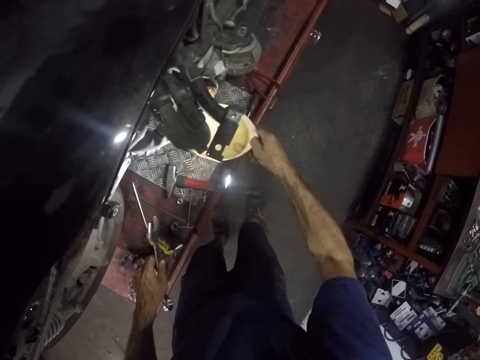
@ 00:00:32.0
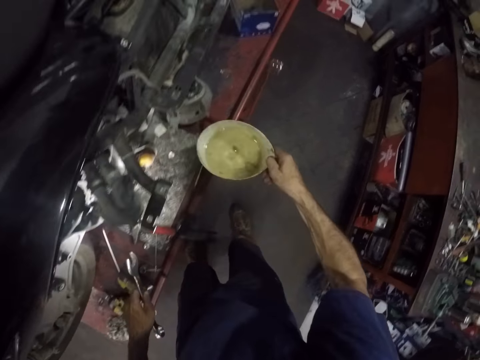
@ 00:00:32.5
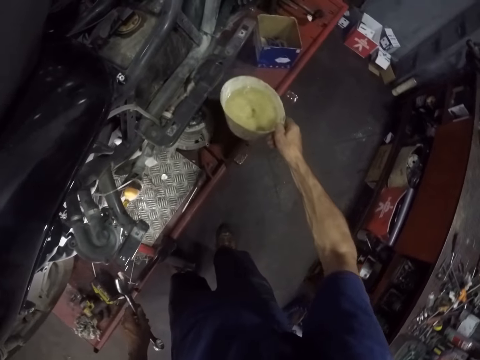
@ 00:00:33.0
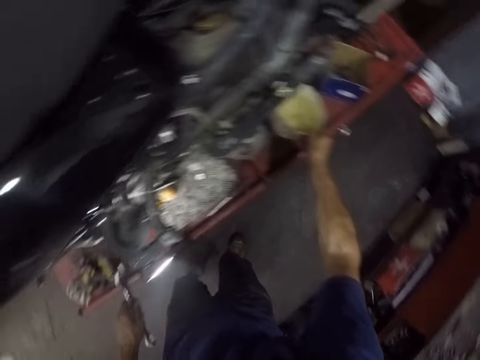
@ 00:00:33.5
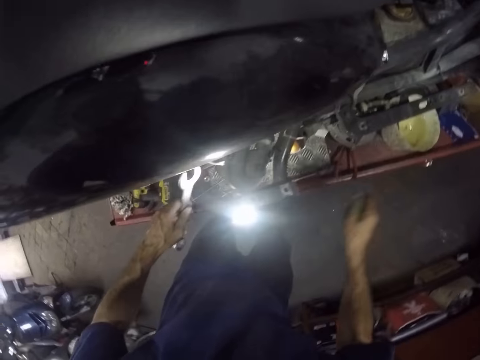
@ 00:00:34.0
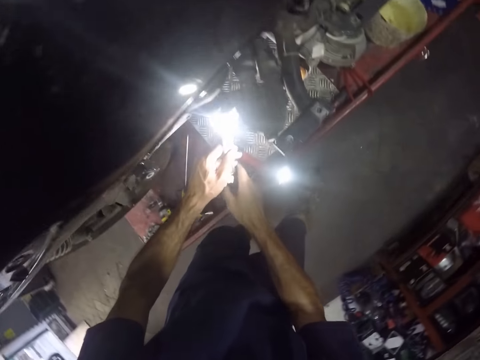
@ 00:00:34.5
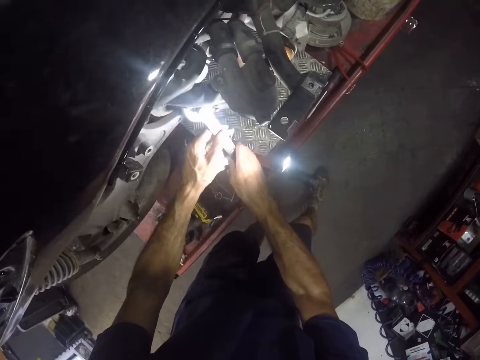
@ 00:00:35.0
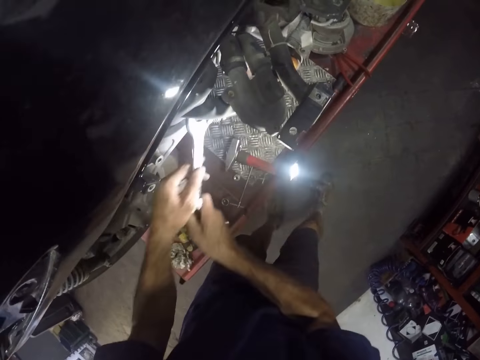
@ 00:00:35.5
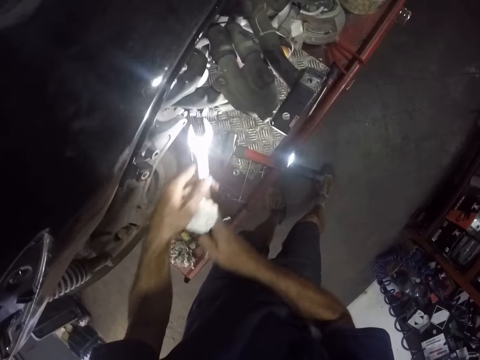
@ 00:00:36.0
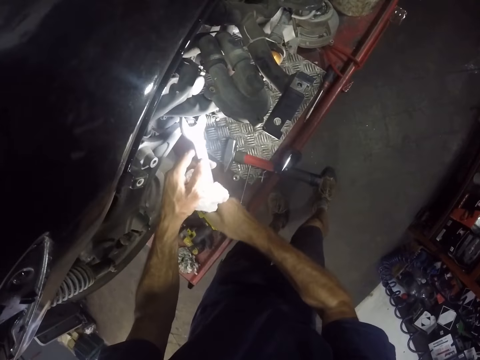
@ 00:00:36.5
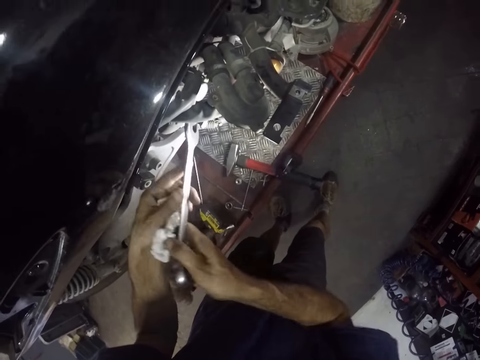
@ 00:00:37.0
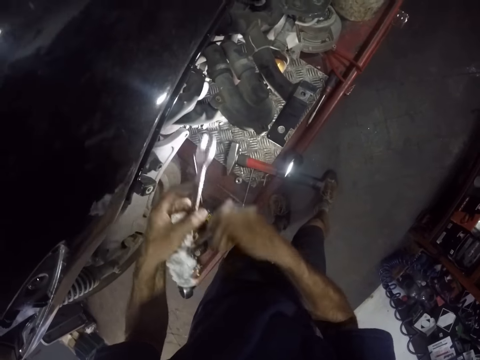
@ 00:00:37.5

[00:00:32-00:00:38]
The camera wearer puts the bowl with water down. They tighten the bolt on the motorbike with the spanner in both hands.

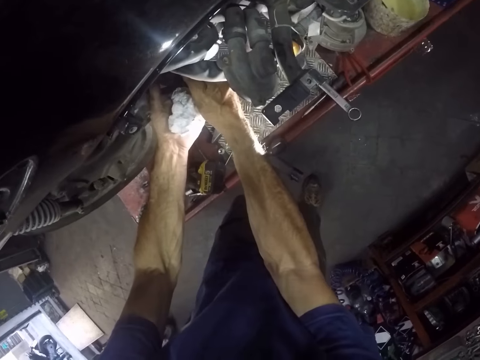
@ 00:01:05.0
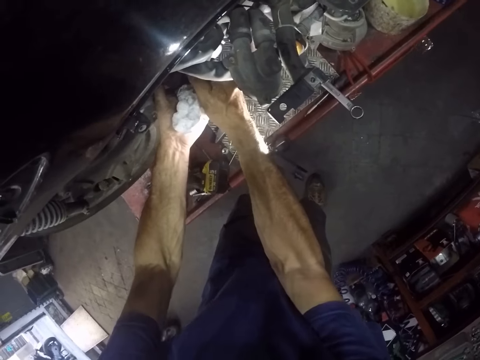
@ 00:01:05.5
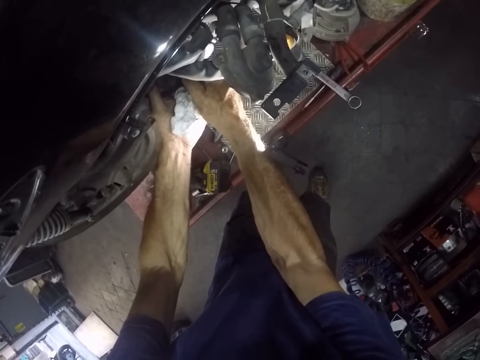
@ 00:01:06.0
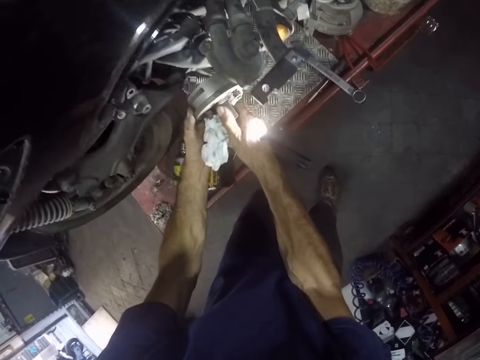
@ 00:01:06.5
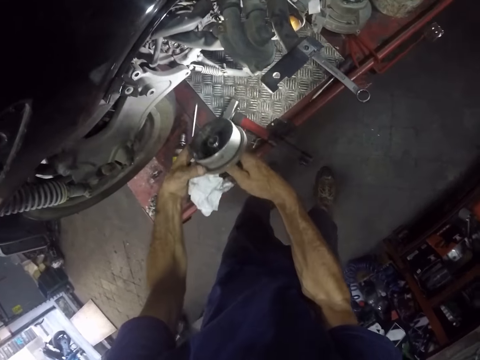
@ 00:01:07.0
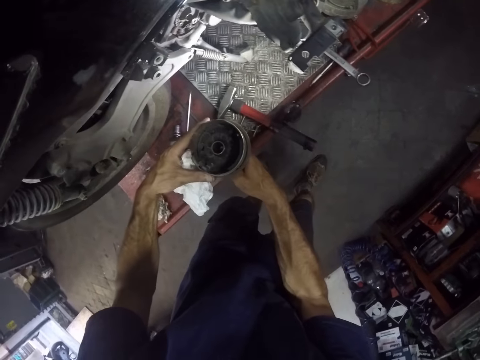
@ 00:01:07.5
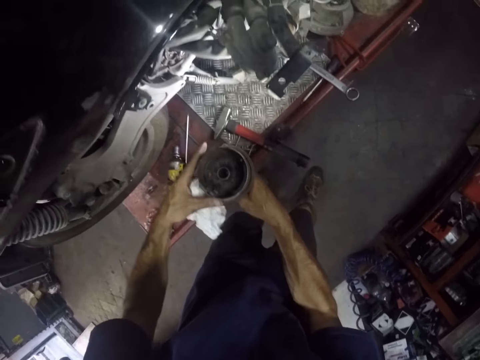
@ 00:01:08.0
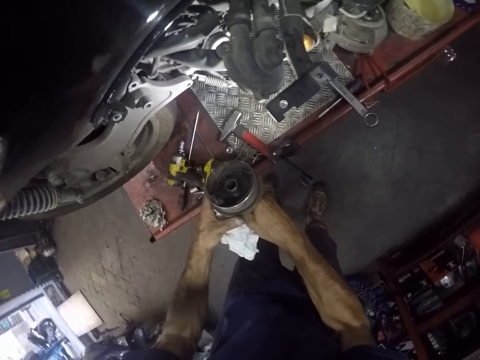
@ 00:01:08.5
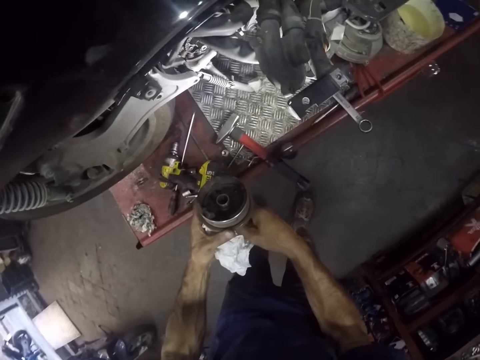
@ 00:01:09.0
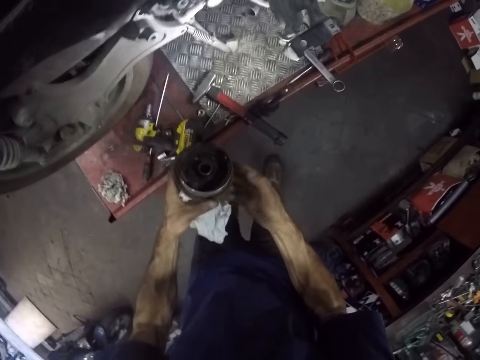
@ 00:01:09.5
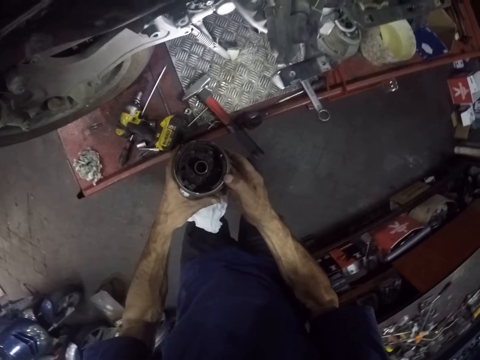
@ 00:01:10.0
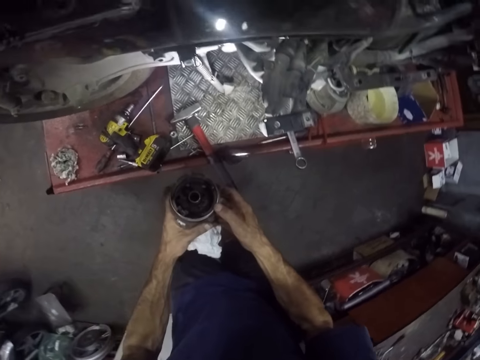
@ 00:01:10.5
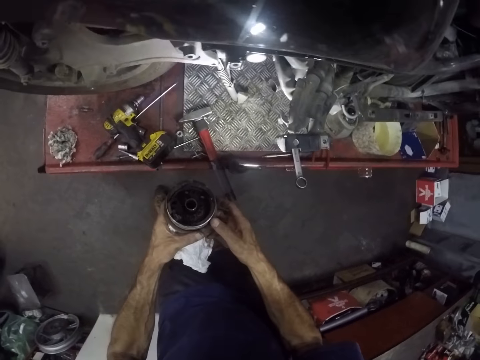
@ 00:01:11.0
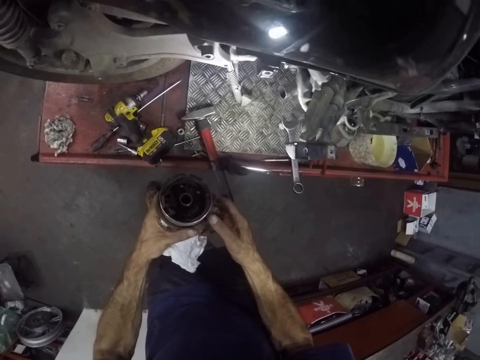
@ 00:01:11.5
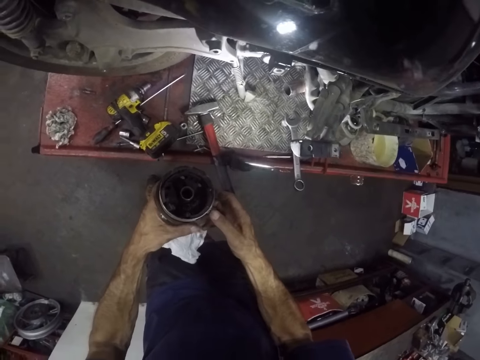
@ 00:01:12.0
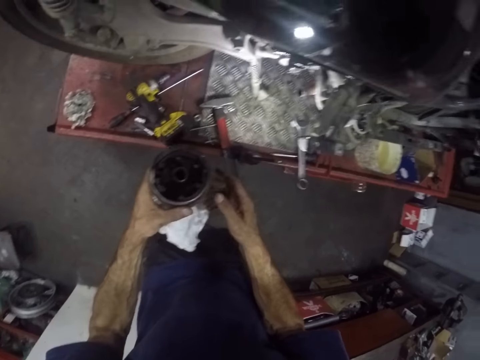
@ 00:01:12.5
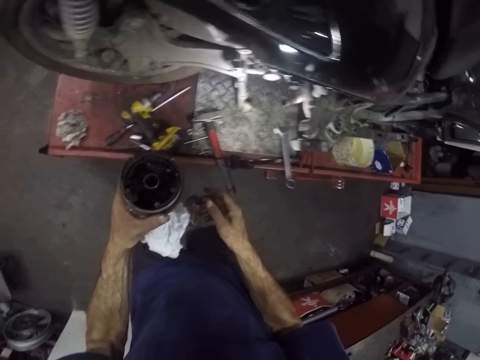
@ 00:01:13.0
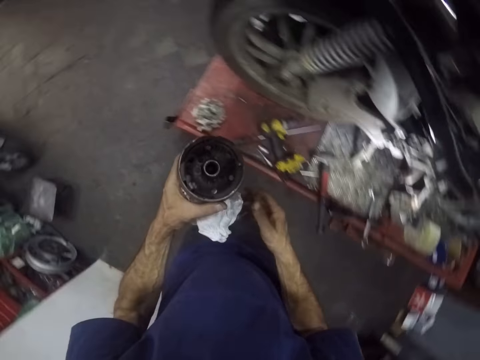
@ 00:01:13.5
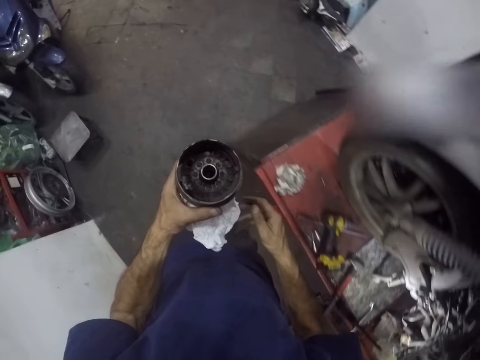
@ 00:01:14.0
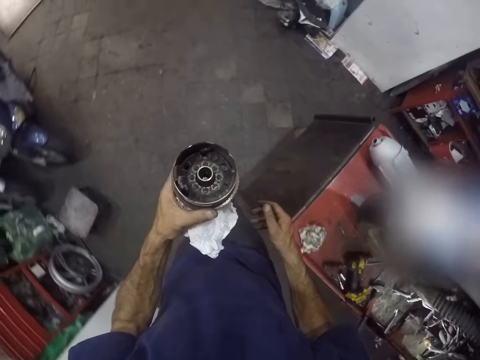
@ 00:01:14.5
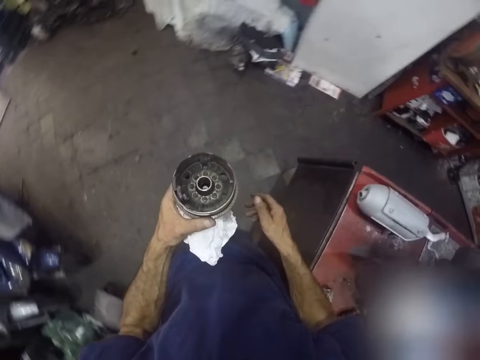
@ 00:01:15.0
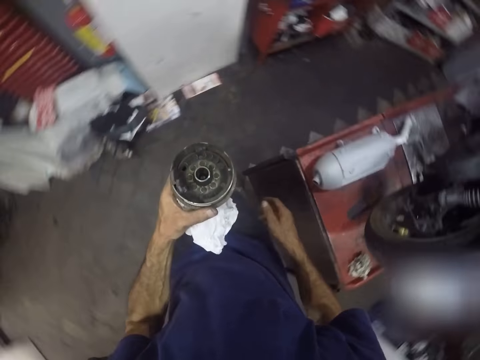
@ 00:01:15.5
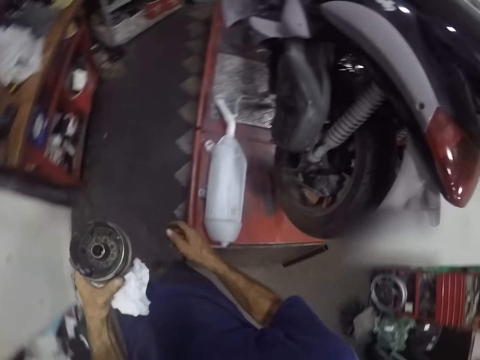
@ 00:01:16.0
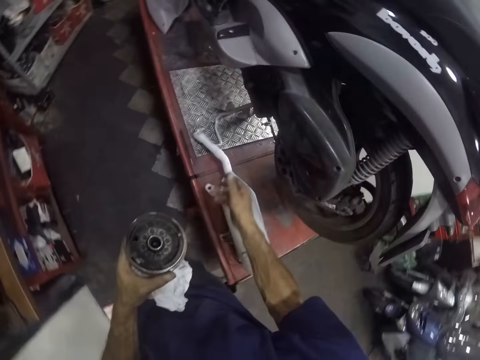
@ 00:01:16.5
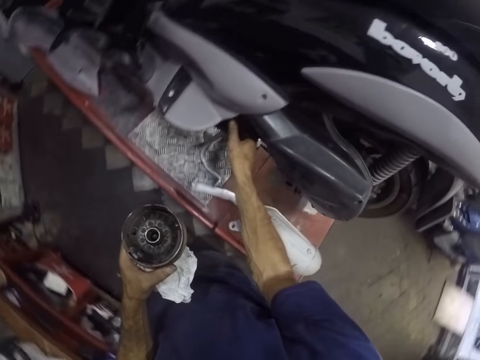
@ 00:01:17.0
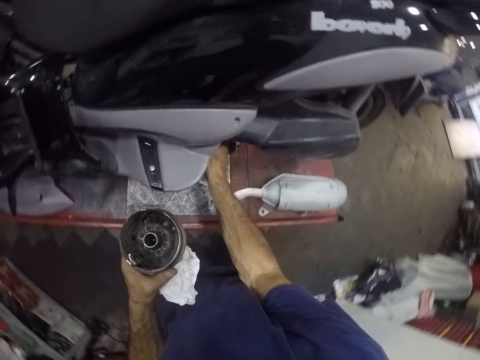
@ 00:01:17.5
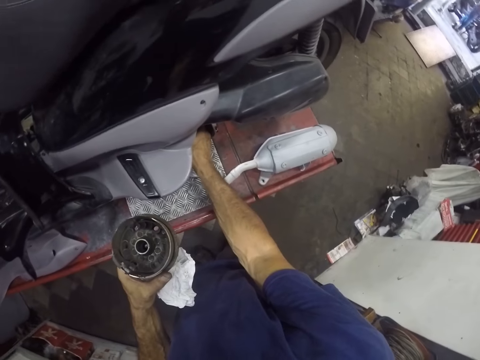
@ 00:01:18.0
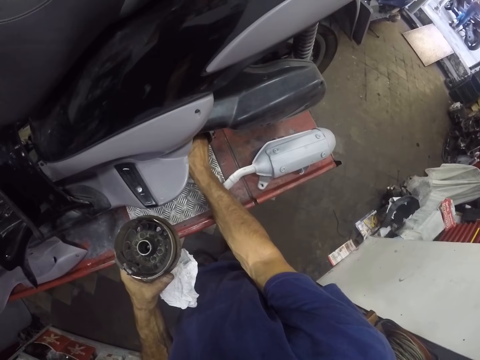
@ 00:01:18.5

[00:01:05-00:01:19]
The camera wearer opens a part of the lawn mower. He holds the lid. He holds the part of the motorbike with his left hand. He walks around. He adjusts the motorbike with his right hand.

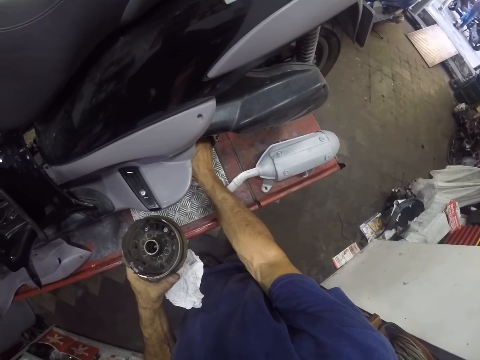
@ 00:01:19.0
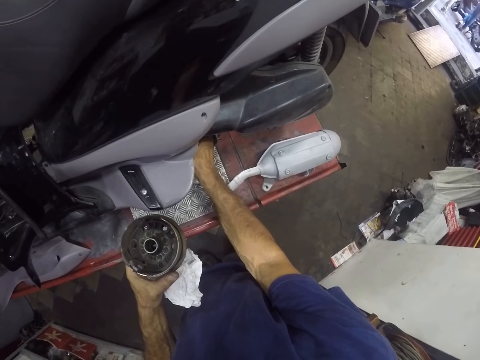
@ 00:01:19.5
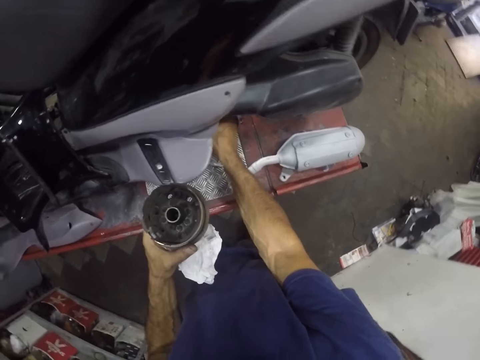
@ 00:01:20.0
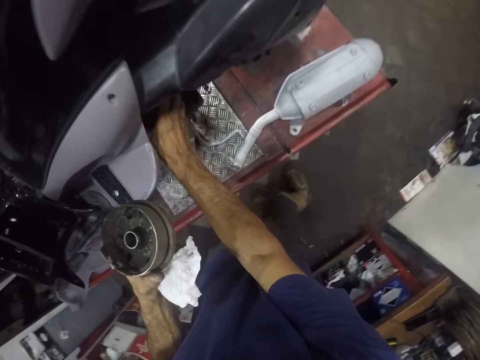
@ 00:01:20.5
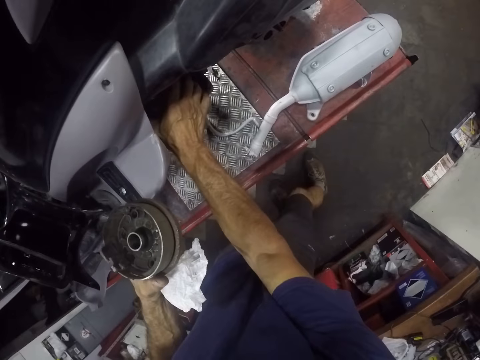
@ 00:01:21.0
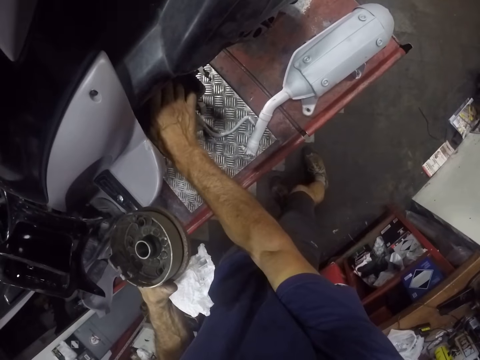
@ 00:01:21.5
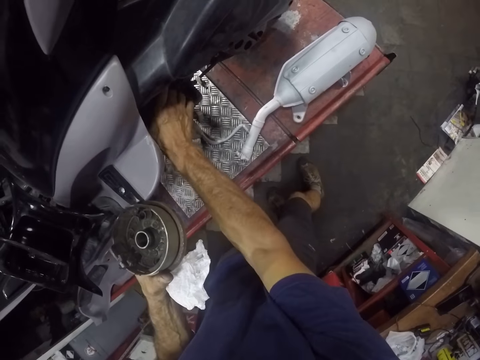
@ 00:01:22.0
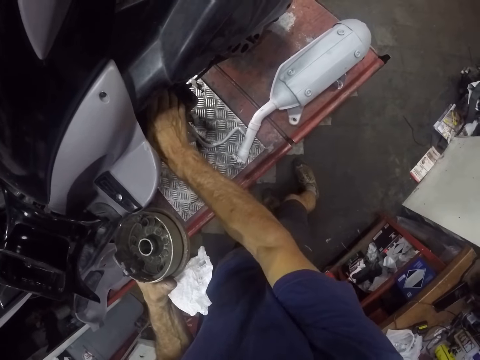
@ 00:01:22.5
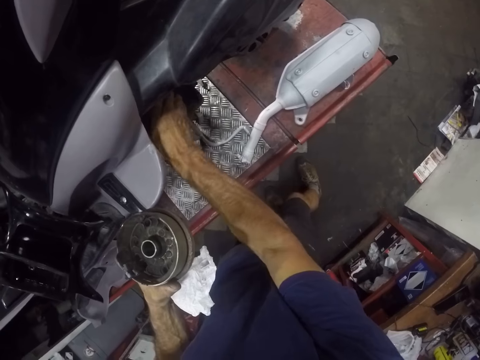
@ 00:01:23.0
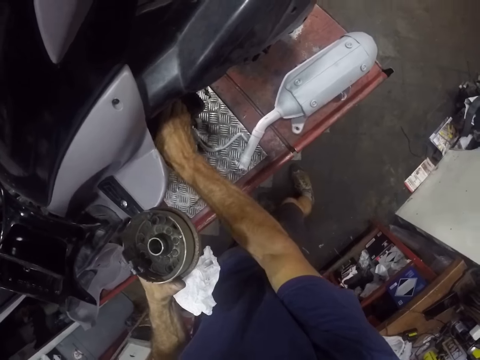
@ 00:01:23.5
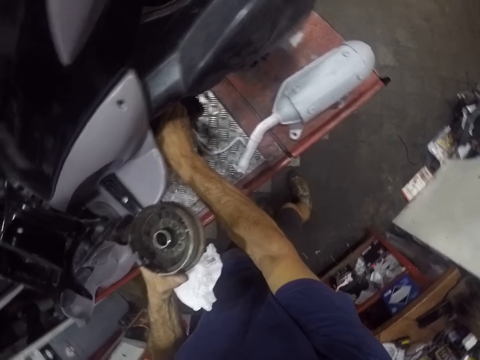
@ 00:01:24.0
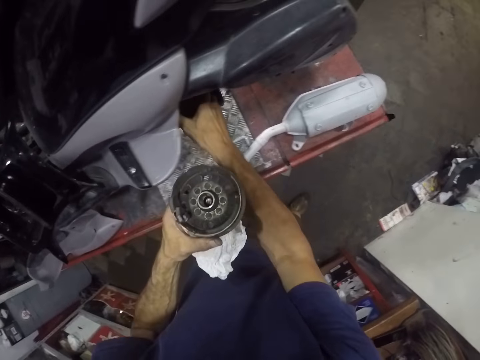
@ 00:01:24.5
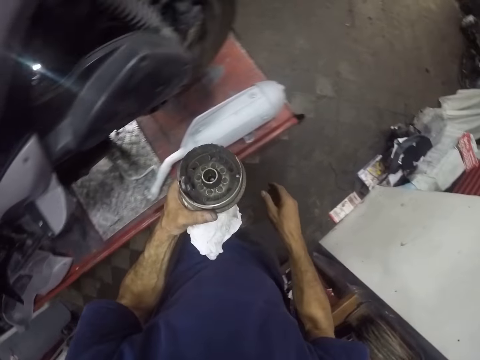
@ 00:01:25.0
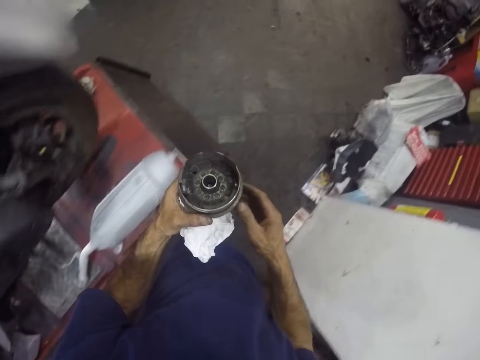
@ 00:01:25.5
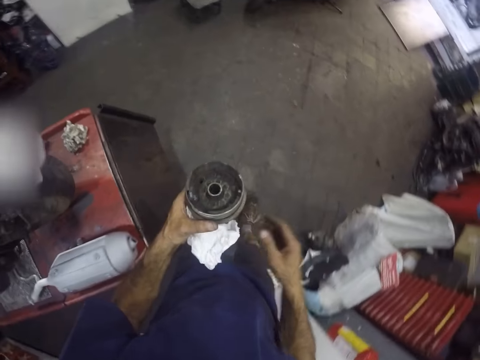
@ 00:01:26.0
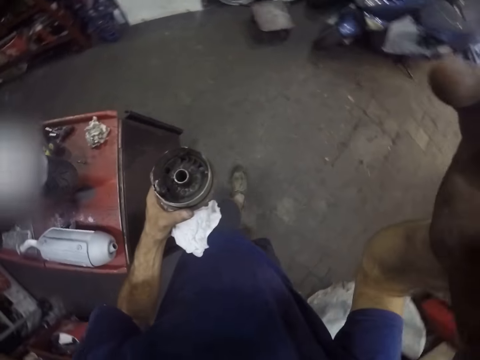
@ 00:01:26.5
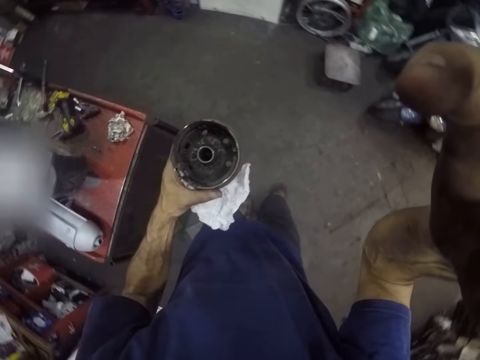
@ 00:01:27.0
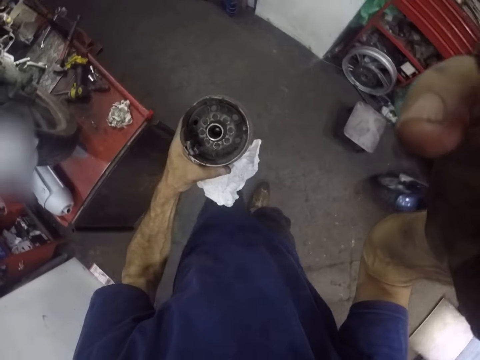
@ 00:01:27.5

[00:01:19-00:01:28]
The camera wearer opens a part of the lawn mower. He walks around. He raises up his right hand.
